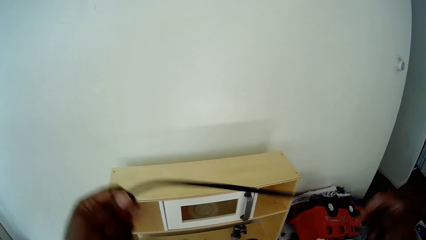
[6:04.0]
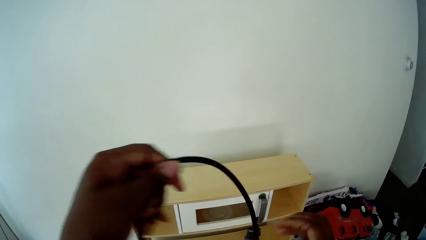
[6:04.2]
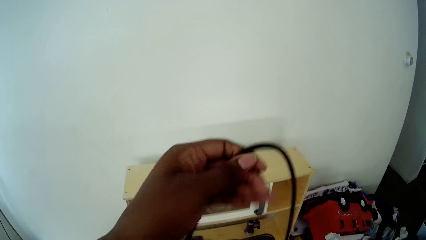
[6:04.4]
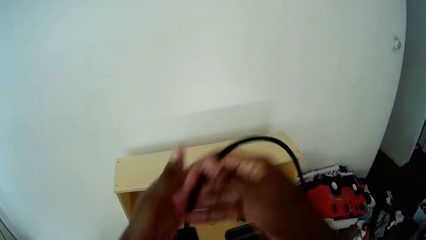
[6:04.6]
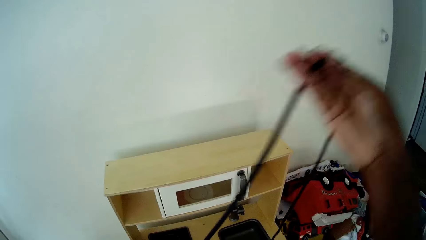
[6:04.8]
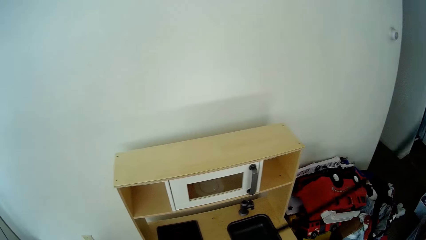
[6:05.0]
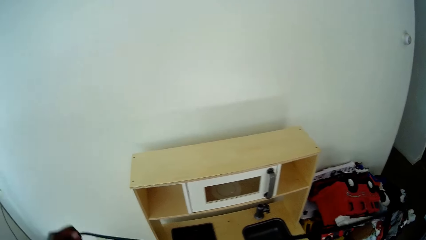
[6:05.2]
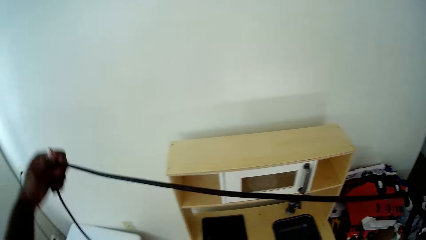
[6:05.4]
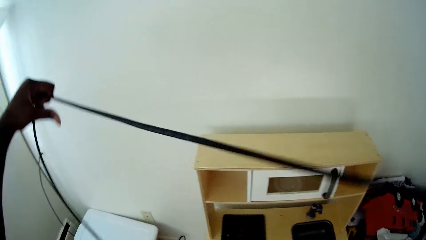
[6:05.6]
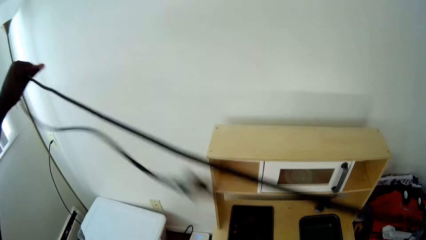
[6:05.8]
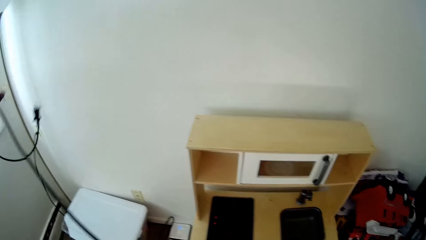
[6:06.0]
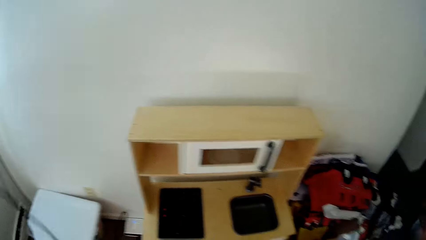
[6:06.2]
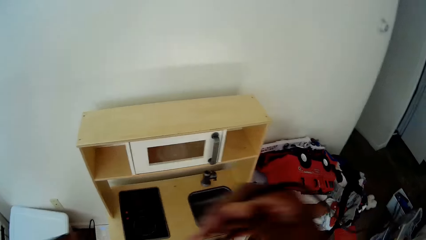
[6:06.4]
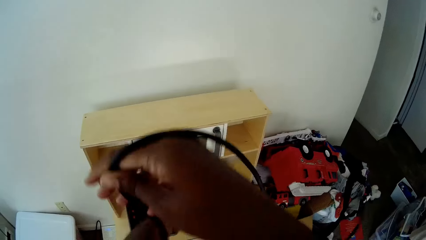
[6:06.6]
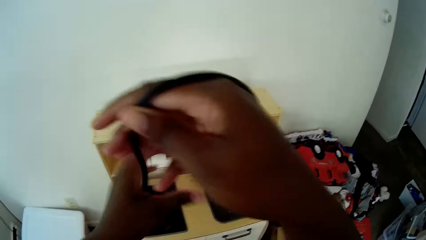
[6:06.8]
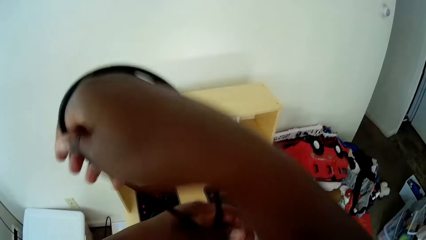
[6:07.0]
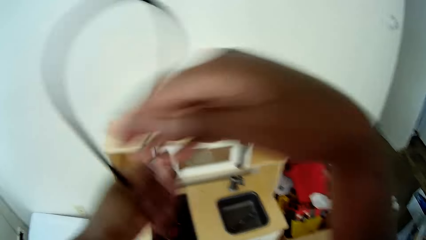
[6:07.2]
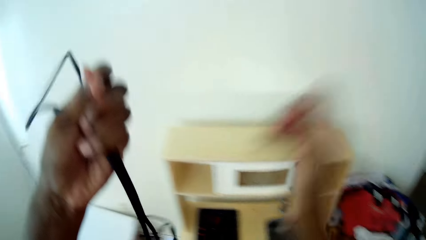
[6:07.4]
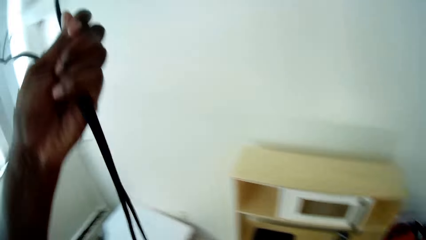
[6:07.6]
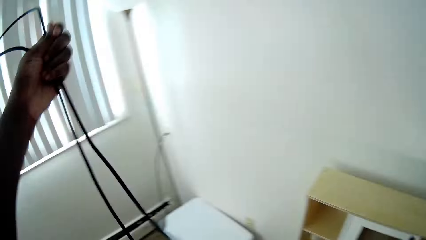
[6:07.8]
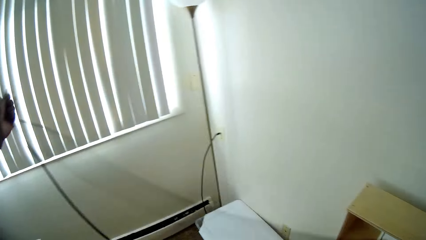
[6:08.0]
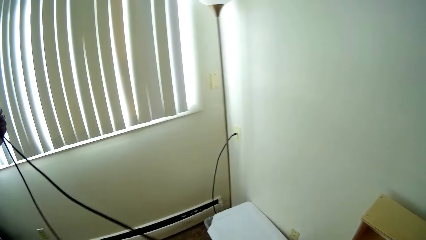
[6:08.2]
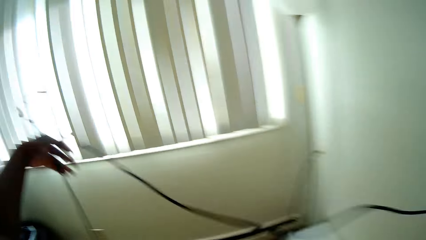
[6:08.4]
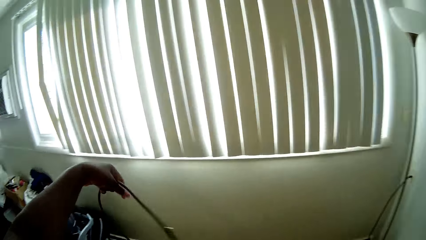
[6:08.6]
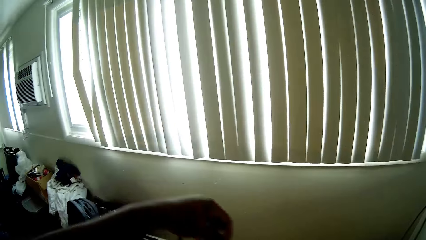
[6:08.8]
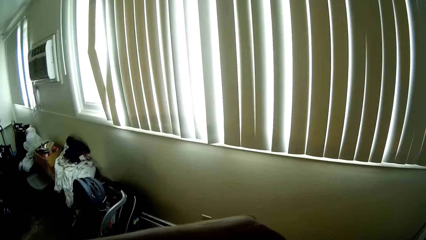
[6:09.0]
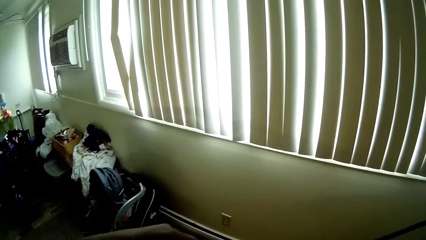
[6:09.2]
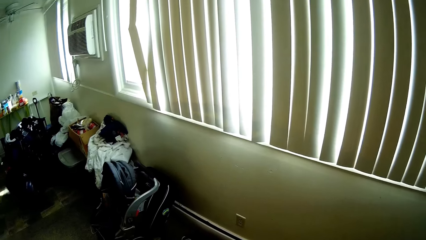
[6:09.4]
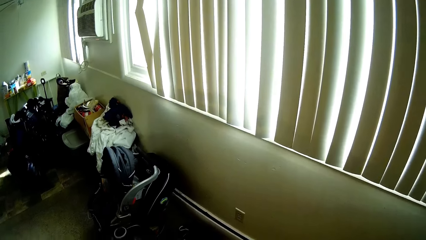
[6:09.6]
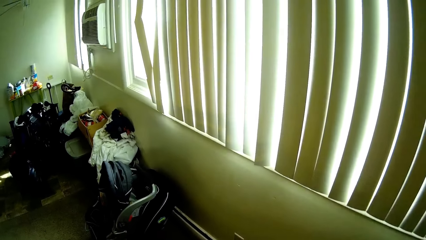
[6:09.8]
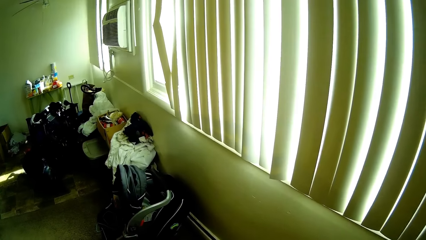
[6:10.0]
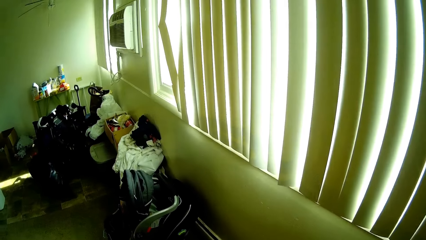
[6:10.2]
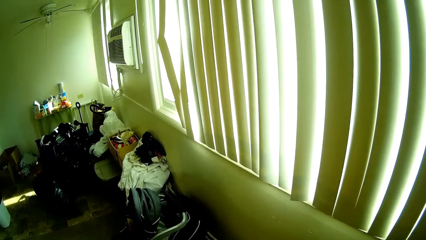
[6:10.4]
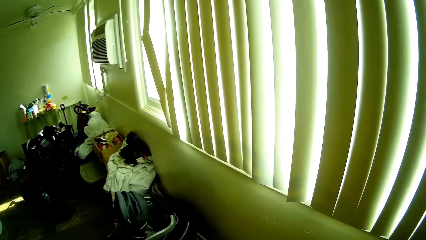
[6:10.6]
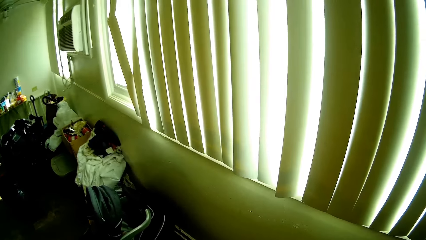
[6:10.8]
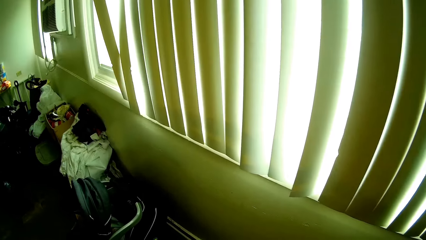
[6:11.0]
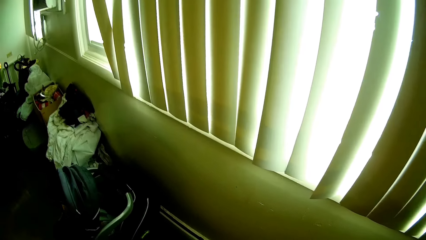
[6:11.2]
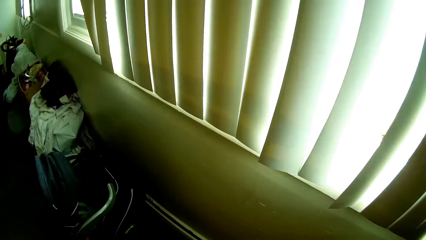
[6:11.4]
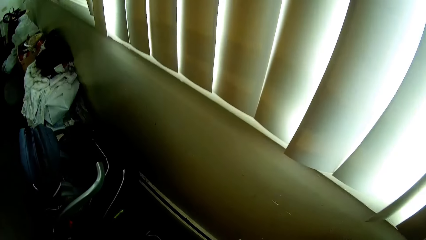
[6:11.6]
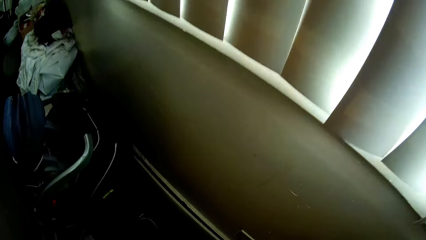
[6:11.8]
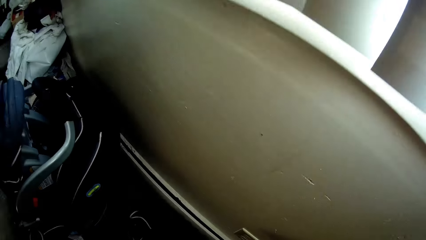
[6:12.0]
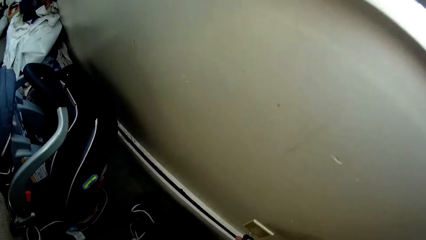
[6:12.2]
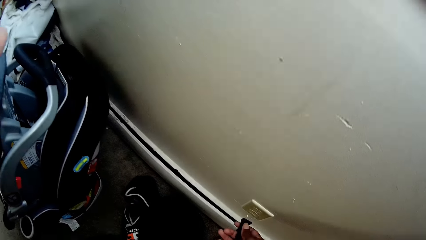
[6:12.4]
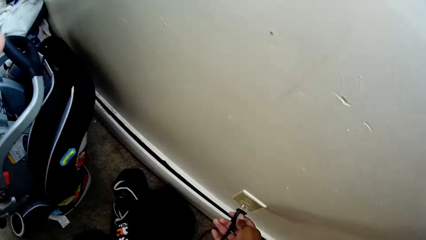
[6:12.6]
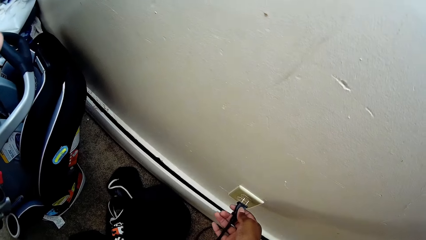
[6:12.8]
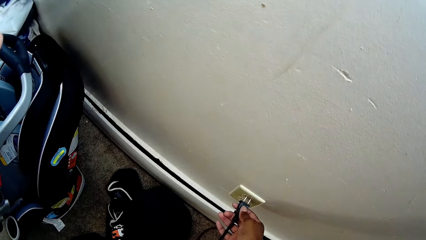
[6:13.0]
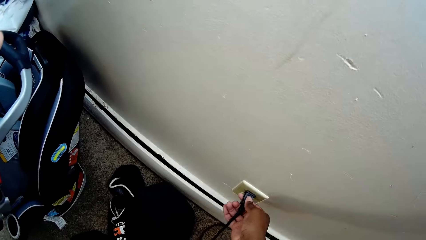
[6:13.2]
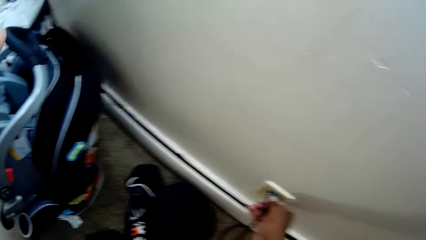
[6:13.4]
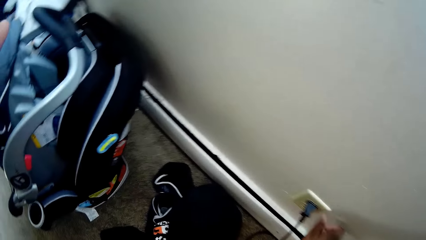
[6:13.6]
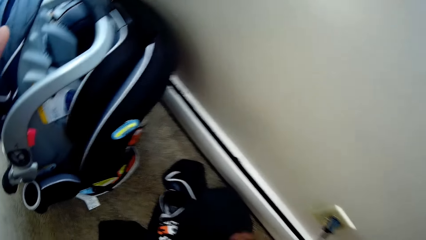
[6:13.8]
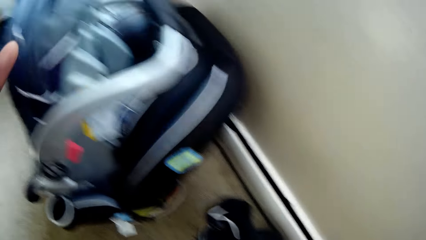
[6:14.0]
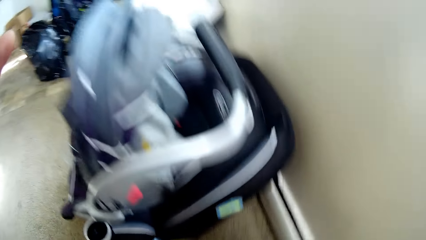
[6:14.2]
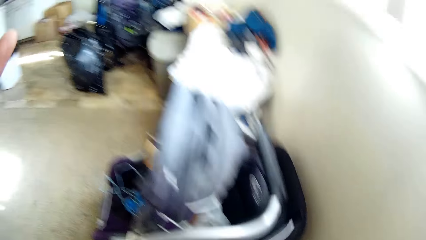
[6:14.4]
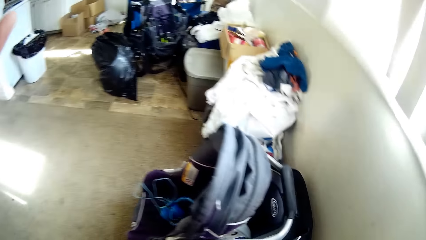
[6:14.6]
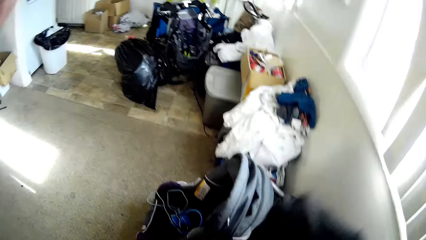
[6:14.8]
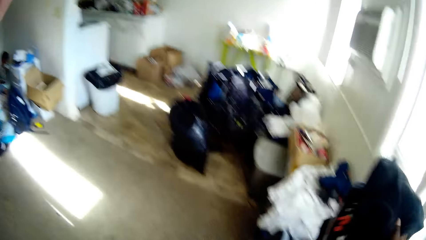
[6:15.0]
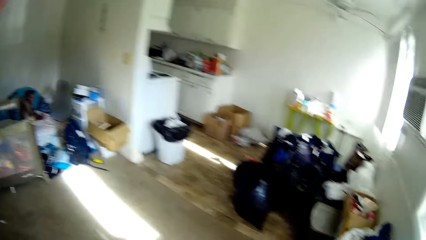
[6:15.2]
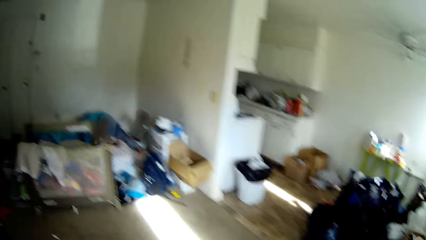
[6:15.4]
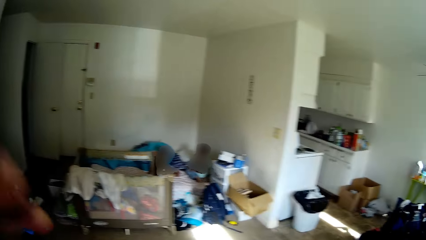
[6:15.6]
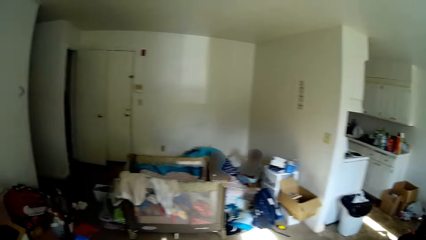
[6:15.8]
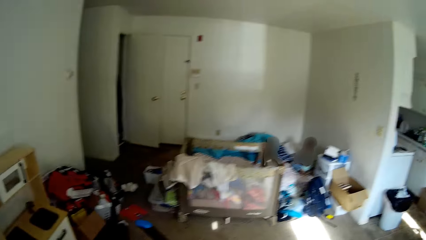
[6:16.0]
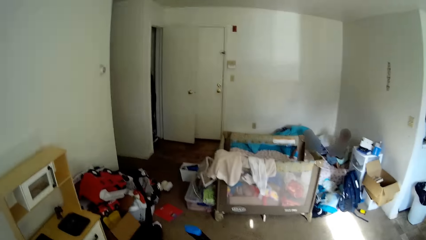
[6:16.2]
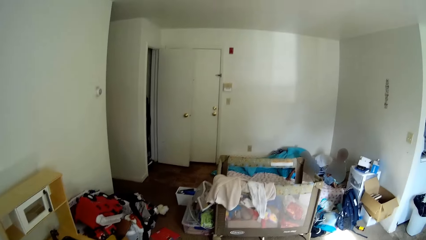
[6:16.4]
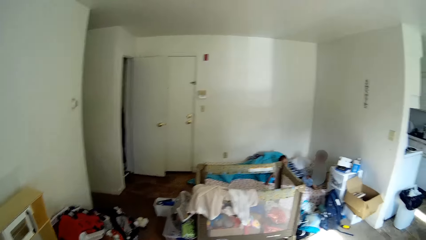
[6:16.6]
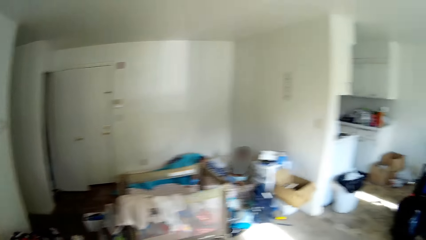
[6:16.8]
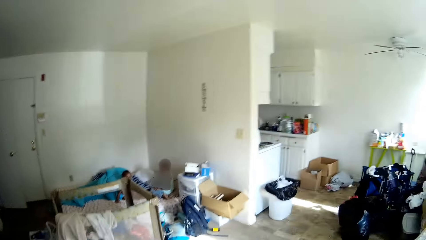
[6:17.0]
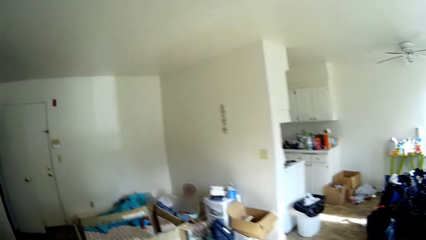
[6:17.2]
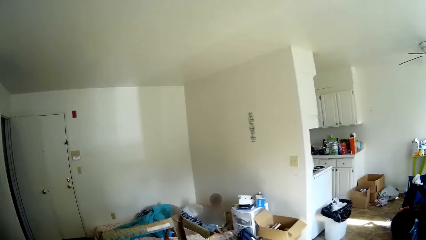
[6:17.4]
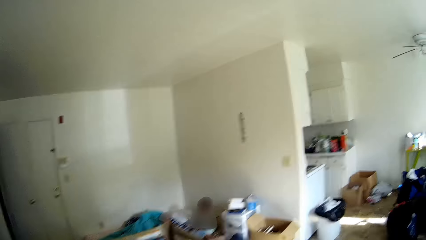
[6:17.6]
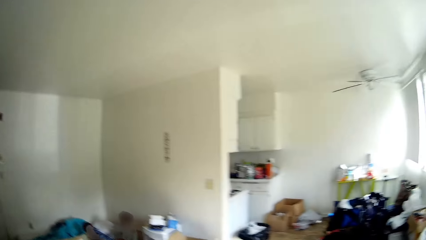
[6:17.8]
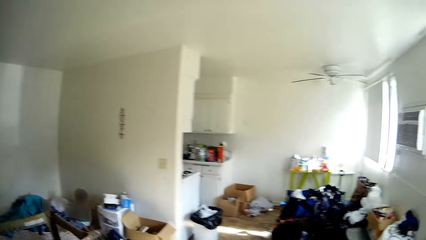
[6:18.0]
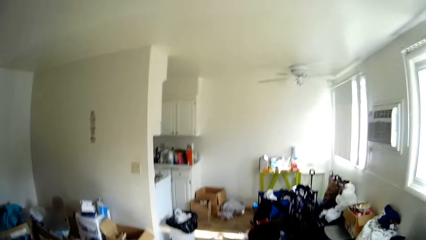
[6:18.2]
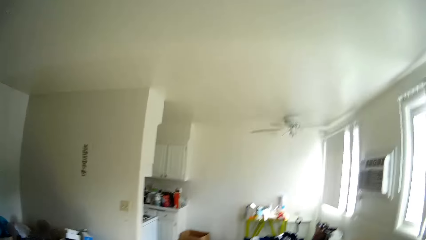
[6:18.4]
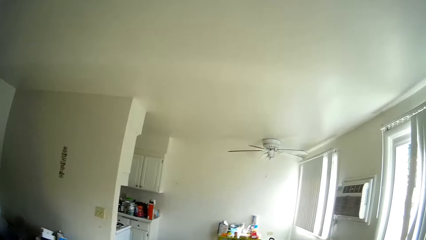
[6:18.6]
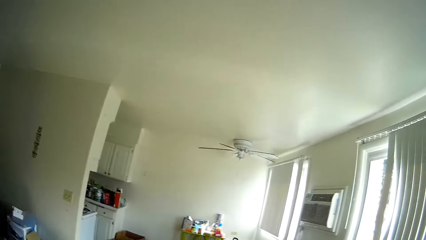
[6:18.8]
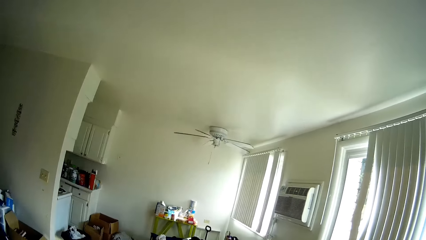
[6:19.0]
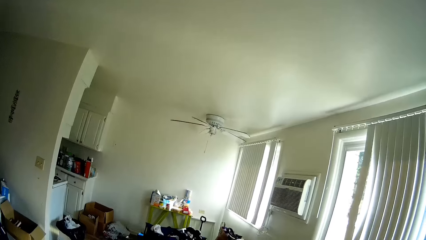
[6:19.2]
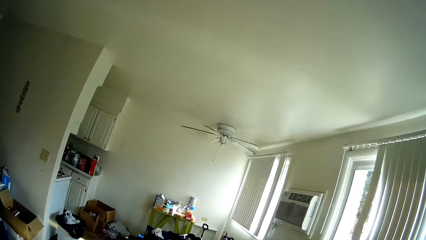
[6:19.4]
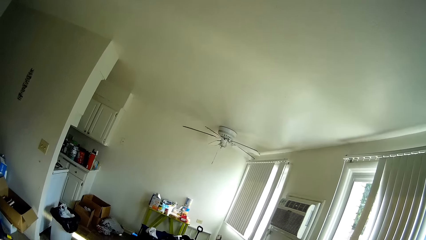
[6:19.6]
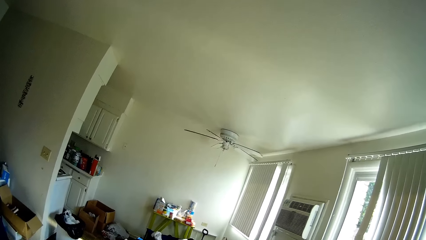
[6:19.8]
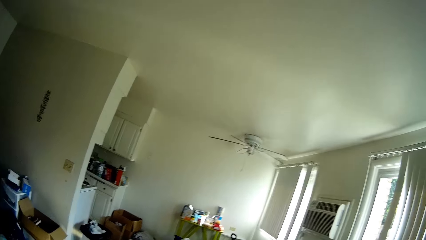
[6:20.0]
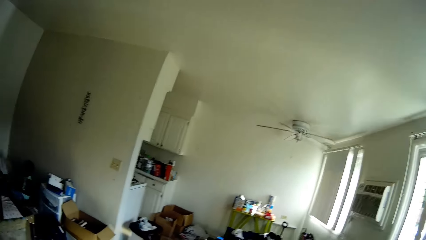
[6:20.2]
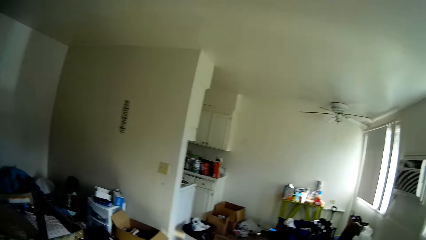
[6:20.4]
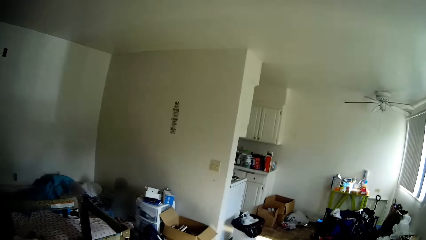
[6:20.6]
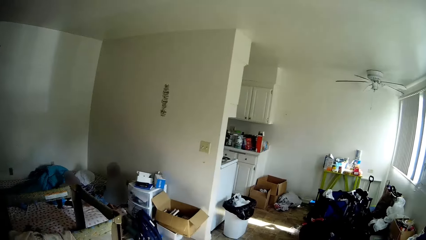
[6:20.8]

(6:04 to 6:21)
The camera wearer adjusts the rope with both hands. She inserts a plug into a socket with her right hand. She does something. She looks around. She throws a cloth on a bag with her right hand. She moves around the room.
